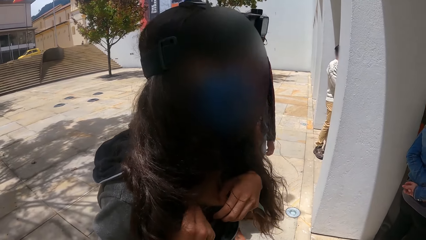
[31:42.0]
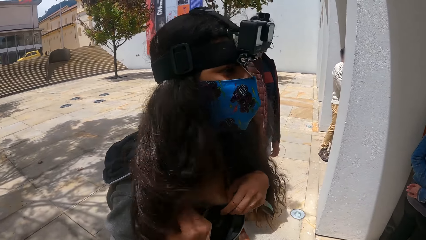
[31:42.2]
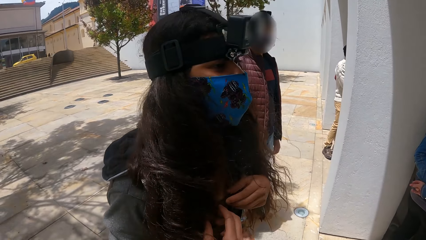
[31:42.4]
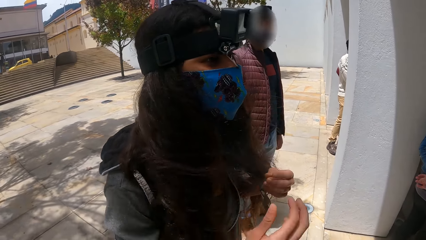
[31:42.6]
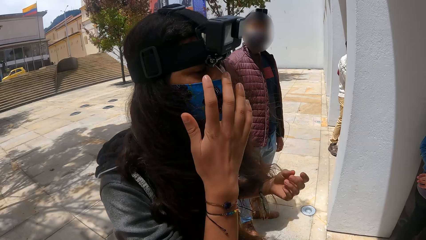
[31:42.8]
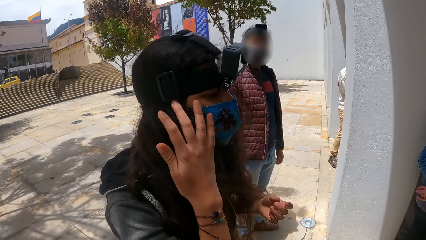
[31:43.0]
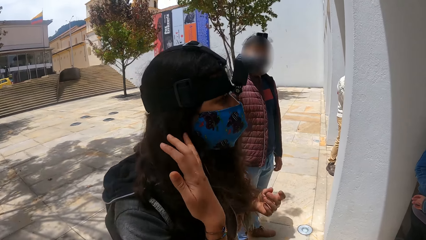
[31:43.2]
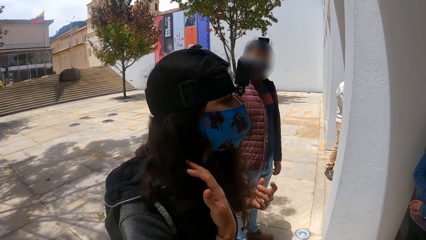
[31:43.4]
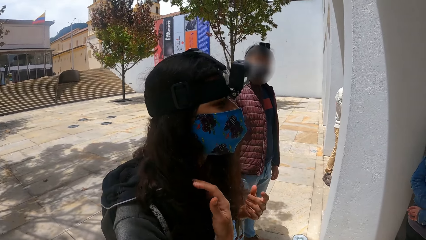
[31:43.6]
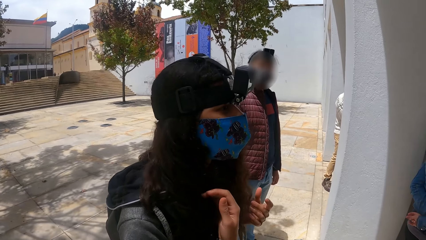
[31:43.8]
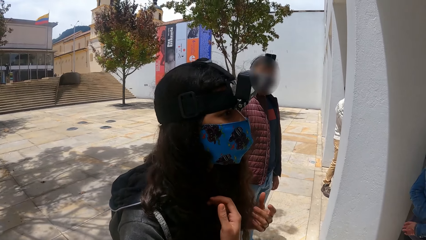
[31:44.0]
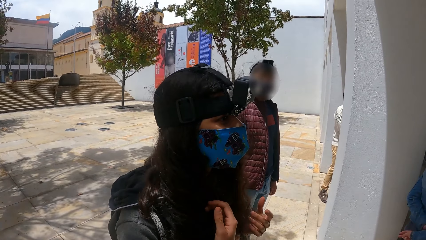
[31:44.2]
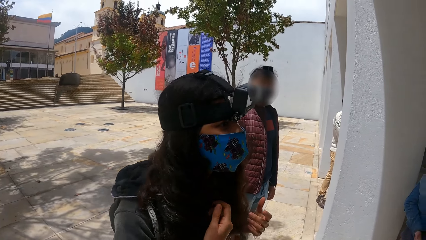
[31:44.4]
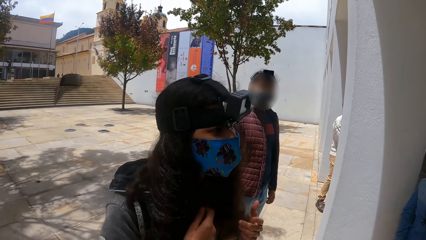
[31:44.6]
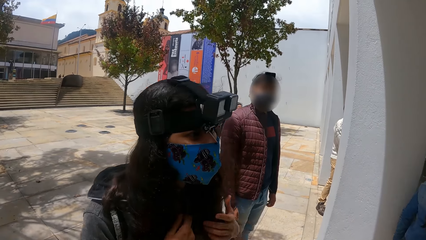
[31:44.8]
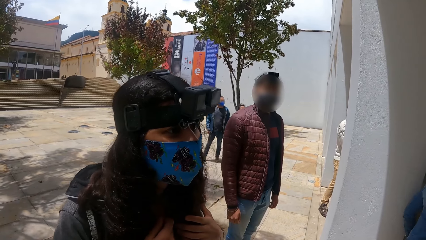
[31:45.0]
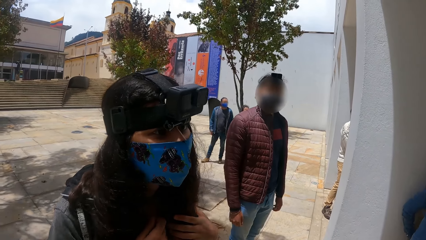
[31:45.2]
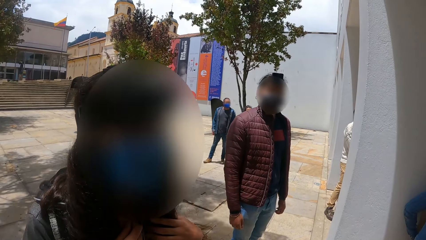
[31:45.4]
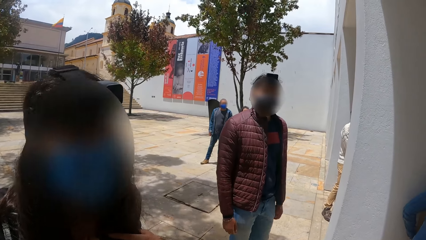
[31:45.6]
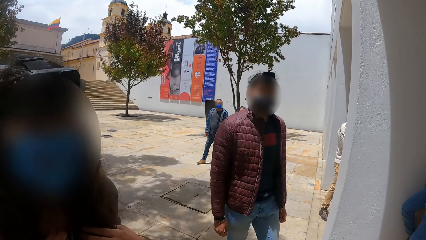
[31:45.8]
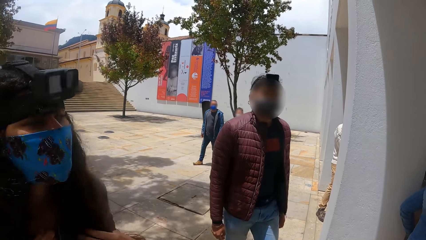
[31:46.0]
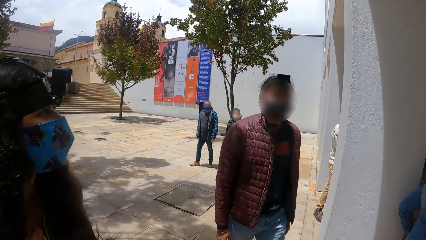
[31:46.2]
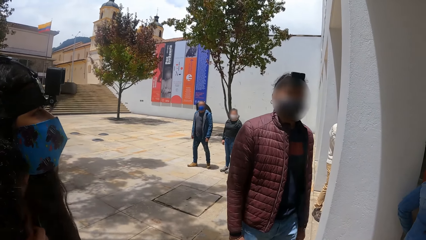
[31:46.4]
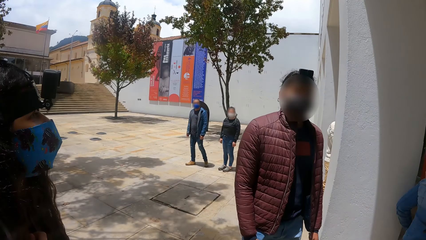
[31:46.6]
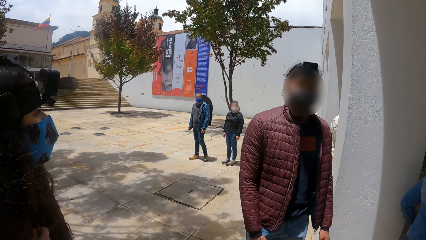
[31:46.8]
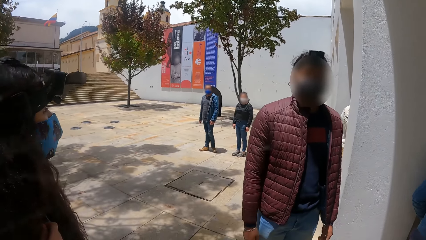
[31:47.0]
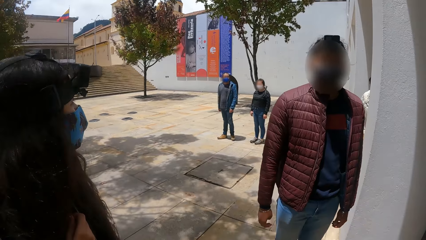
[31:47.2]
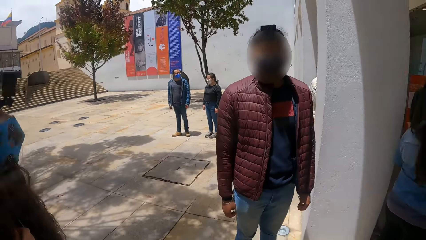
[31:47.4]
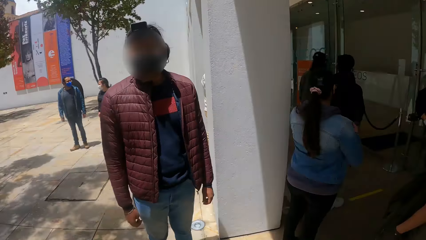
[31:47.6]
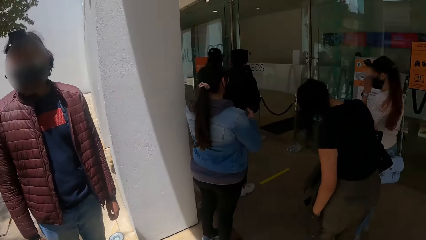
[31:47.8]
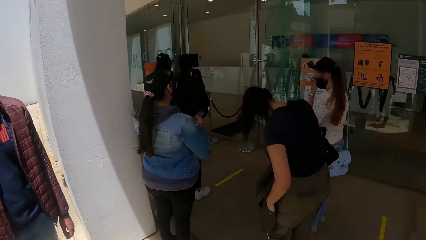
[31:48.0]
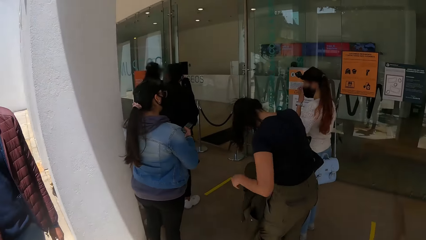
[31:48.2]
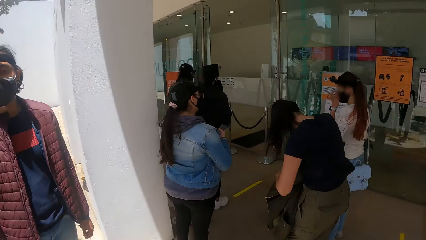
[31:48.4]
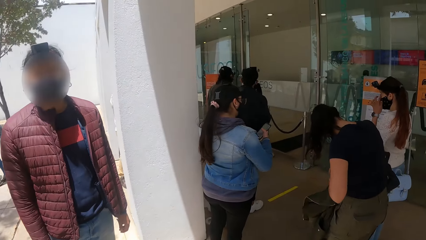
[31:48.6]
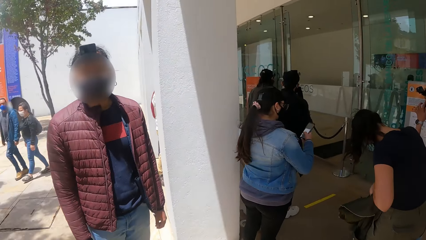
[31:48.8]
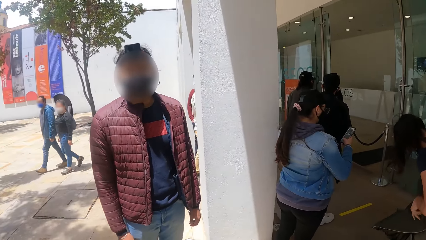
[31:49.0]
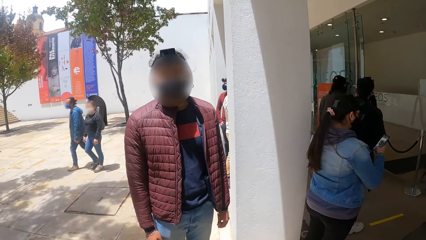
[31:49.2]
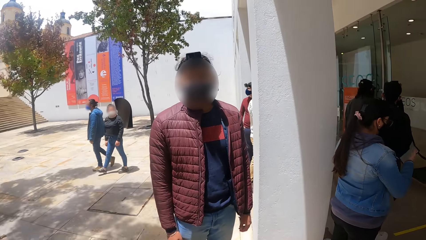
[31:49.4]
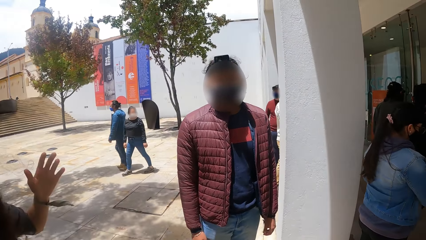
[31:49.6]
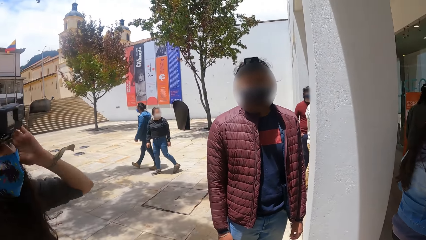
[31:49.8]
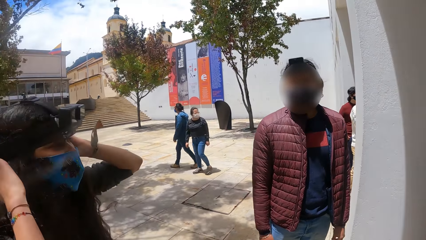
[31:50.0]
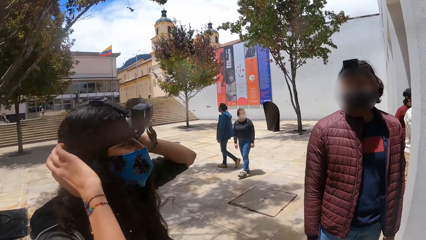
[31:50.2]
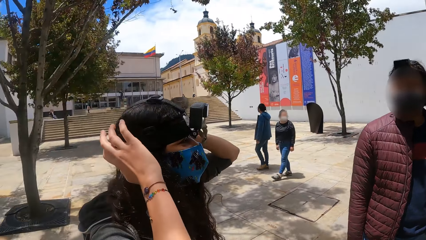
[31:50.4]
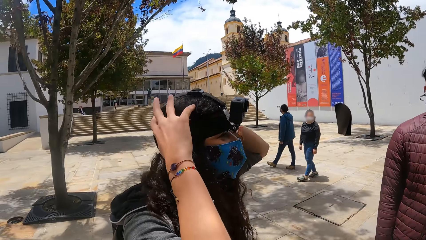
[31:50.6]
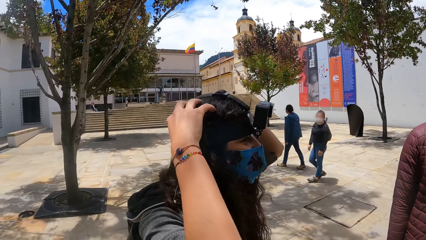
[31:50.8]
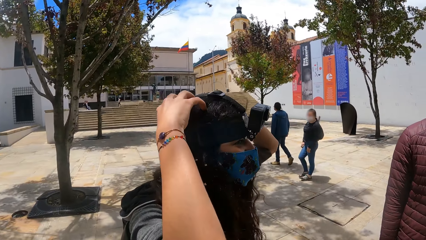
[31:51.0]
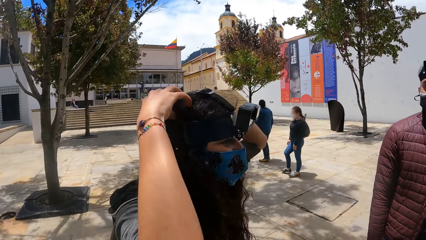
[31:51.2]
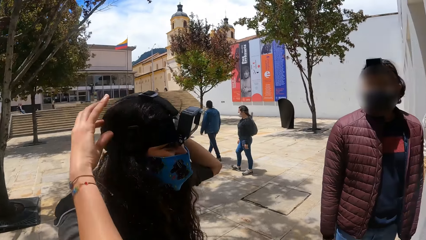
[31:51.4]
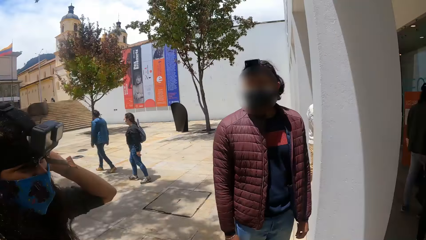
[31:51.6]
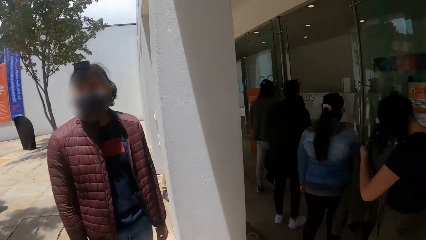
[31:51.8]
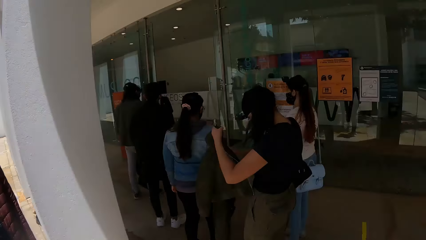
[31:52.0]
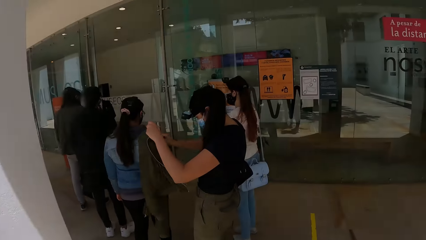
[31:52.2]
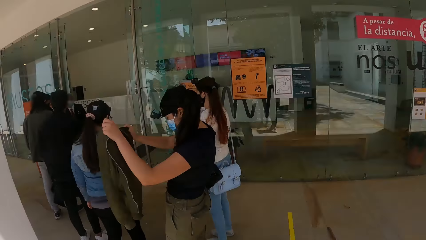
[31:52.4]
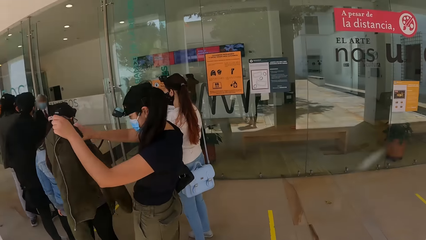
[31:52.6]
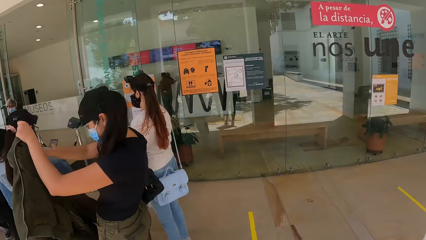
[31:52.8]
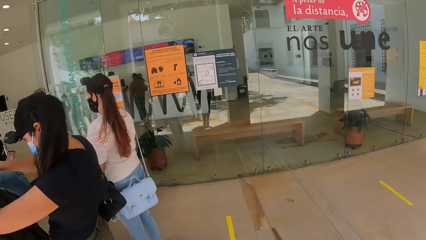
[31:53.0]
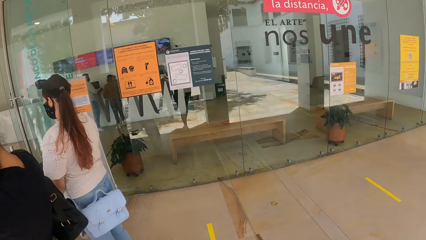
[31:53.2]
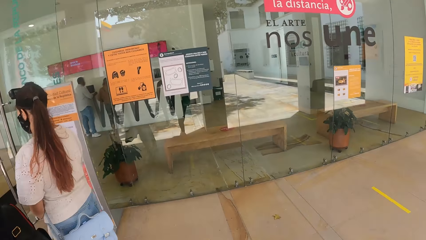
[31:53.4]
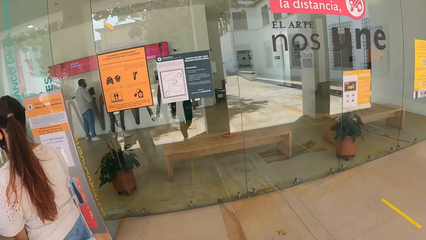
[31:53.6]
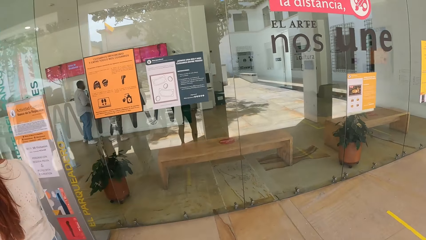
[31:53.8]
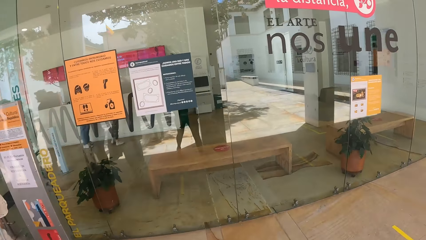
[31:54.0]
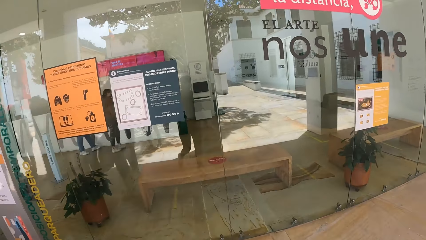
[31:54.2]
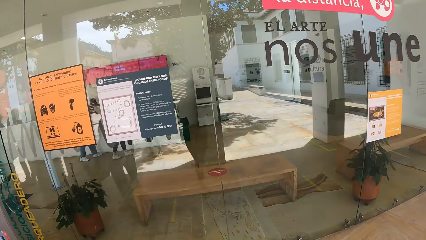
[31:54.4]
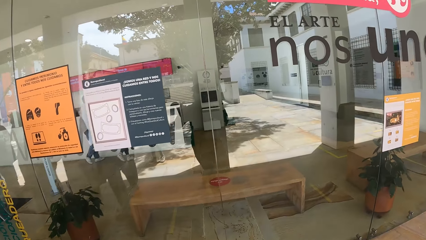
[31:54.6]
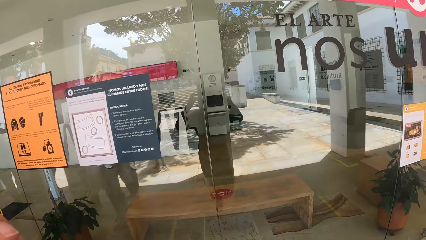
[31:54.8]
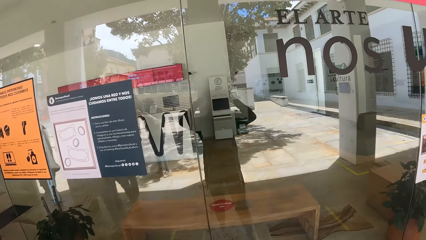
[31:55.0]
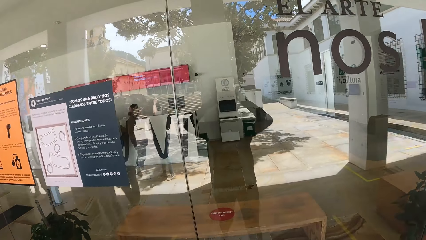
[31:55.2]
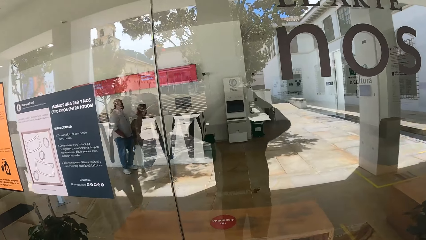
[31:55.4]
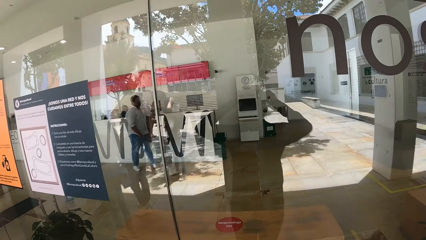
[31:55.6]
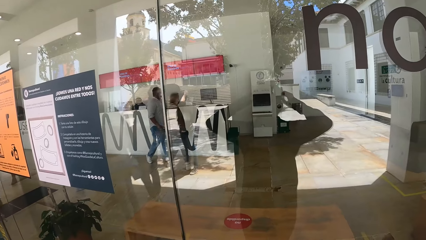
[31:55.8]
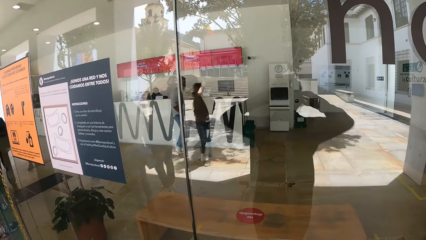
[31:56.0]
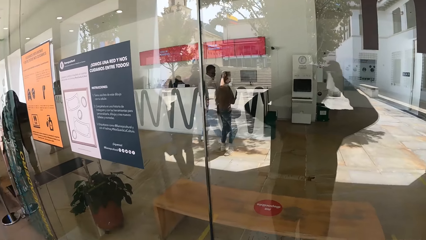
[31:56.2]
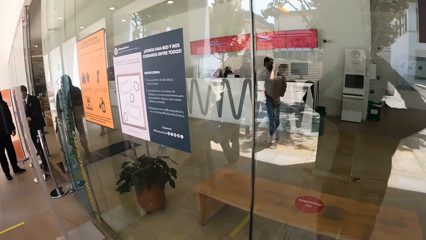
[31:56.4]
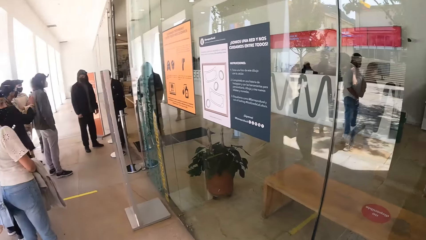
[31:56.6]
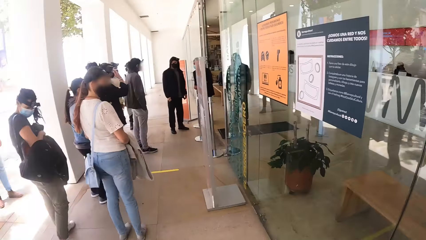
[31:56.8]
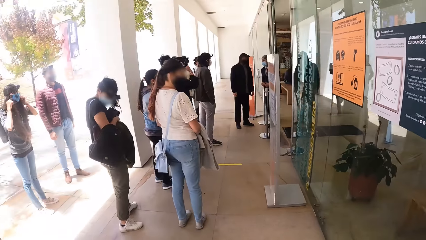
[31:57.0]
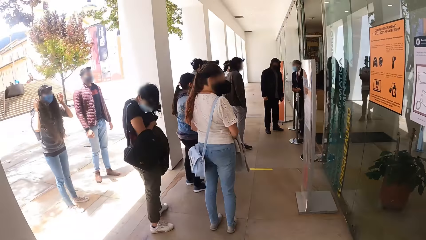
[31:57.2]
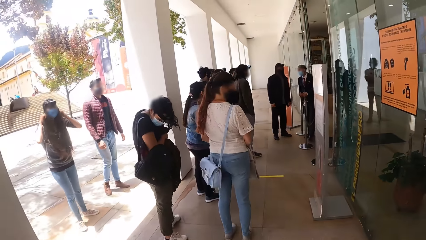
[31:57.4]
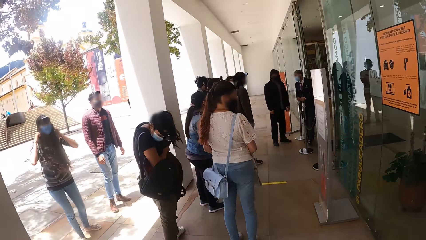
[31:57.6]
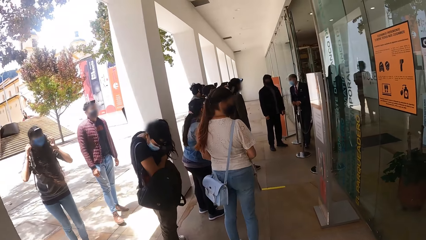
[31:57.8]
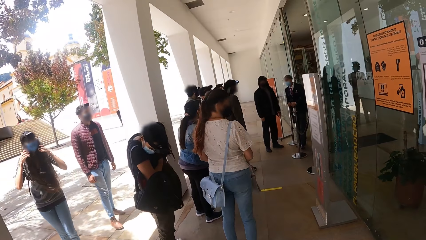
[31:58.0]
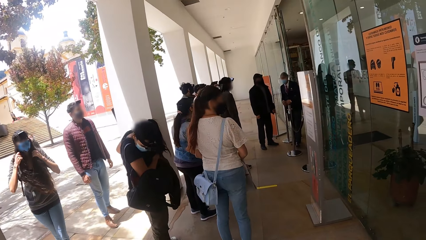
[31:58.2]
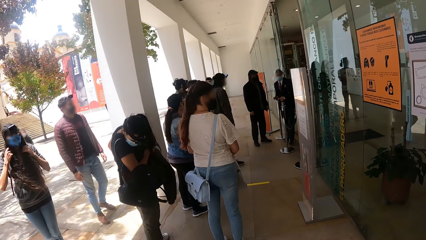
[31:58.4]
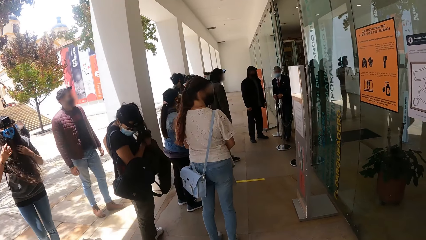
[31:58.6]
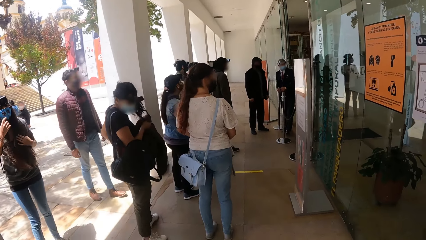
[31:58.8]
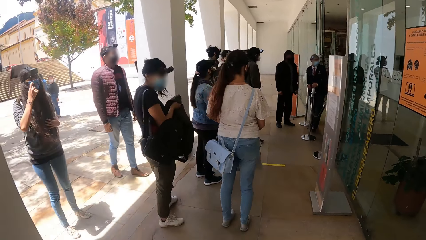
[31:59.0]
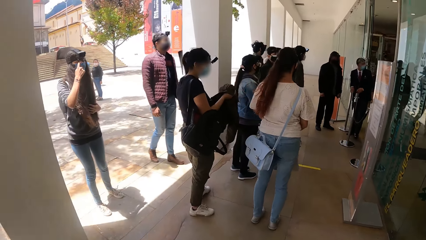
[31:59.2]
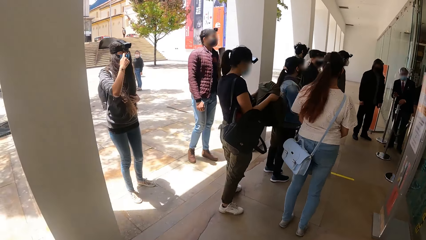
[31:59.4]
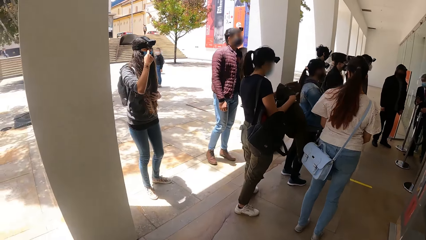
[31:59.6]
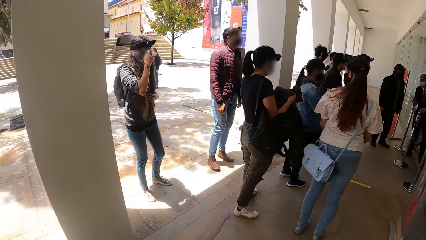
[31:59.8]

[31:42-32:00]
The camera wearer walks in the area. They look around.
